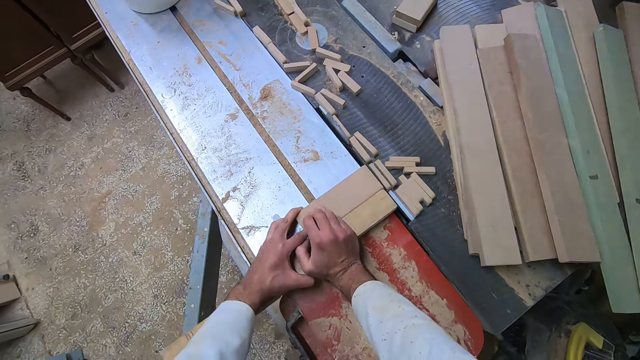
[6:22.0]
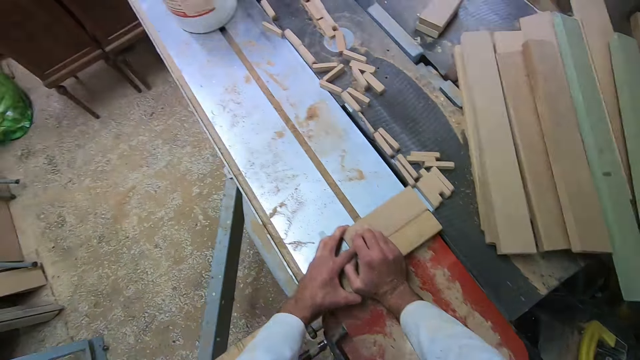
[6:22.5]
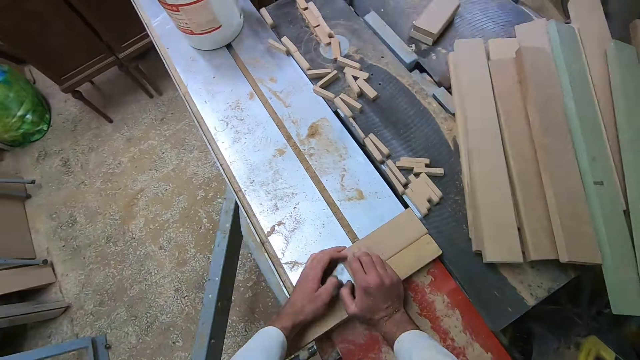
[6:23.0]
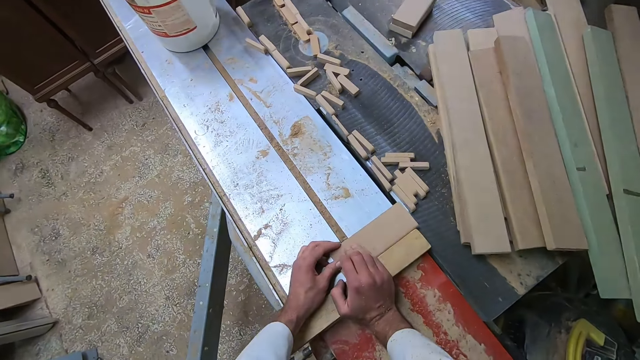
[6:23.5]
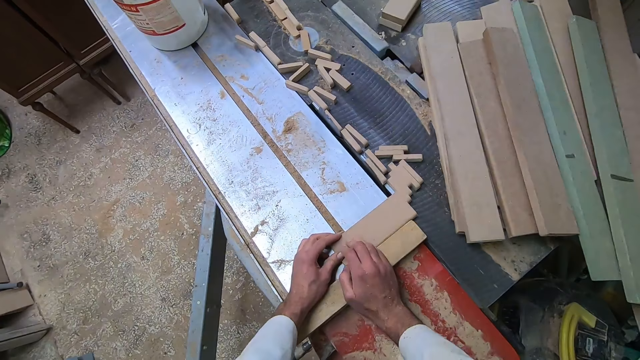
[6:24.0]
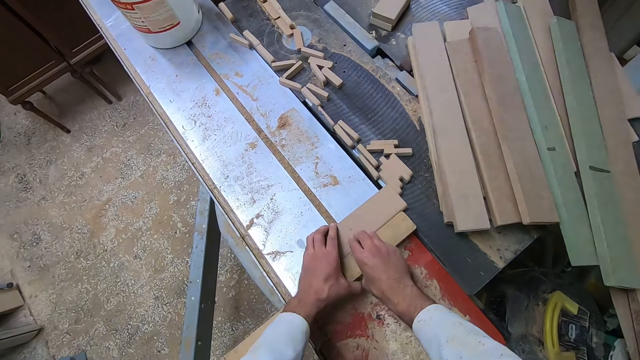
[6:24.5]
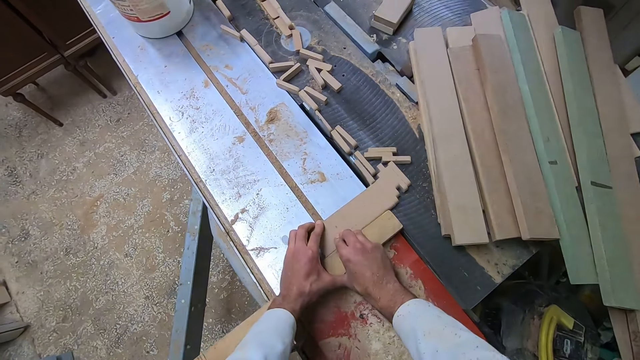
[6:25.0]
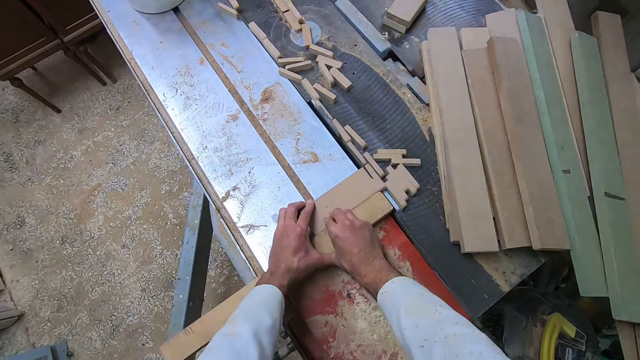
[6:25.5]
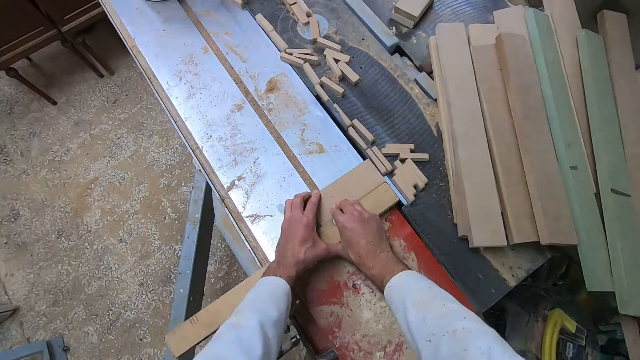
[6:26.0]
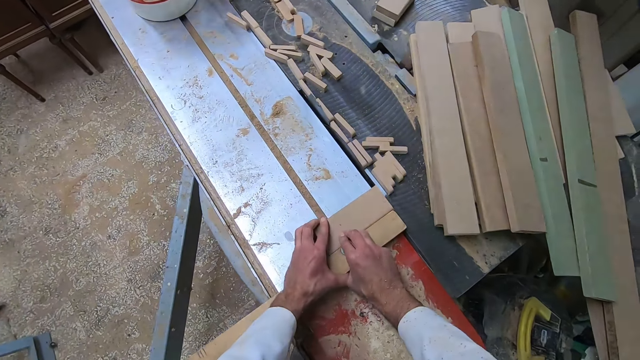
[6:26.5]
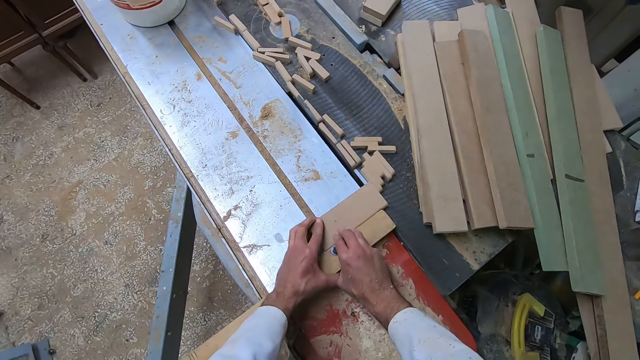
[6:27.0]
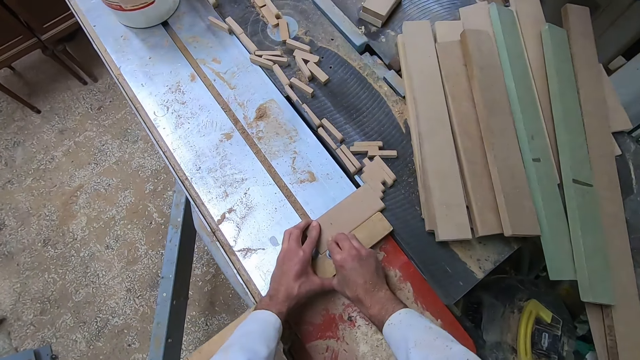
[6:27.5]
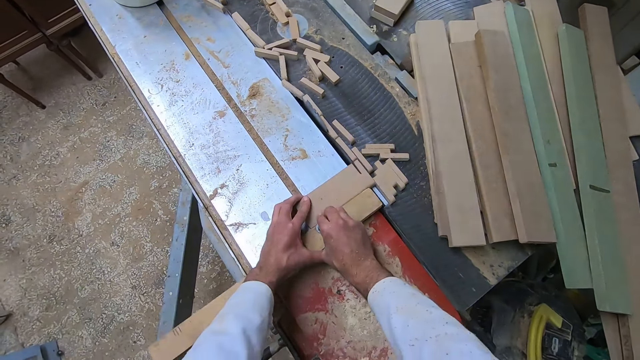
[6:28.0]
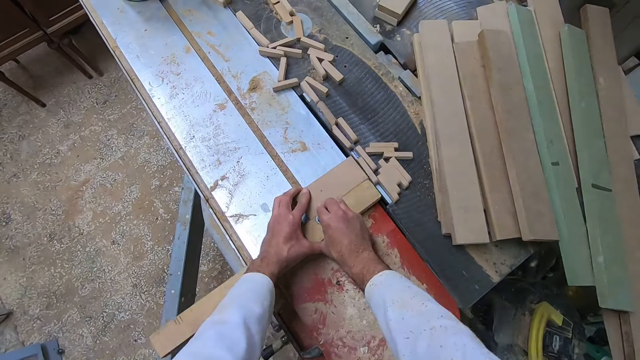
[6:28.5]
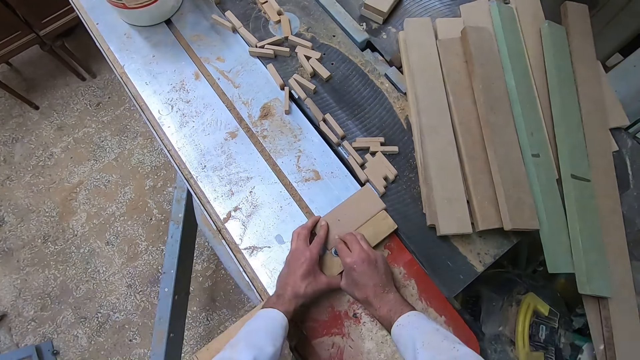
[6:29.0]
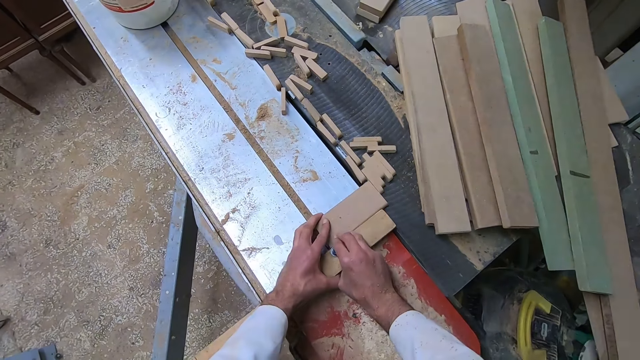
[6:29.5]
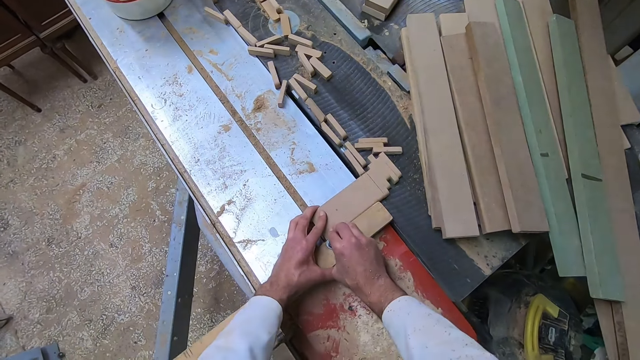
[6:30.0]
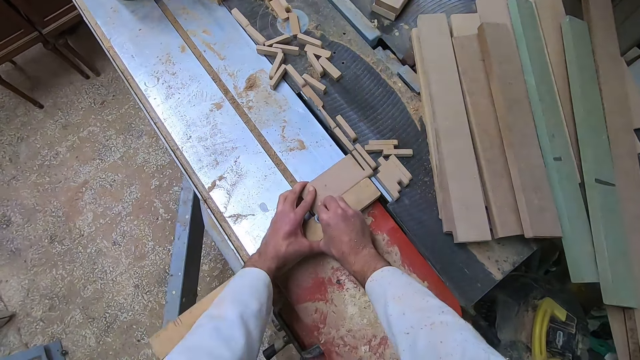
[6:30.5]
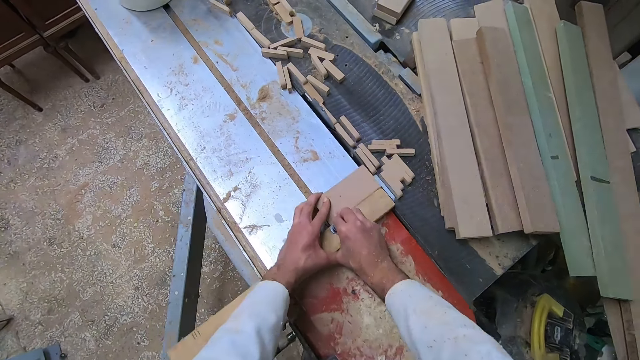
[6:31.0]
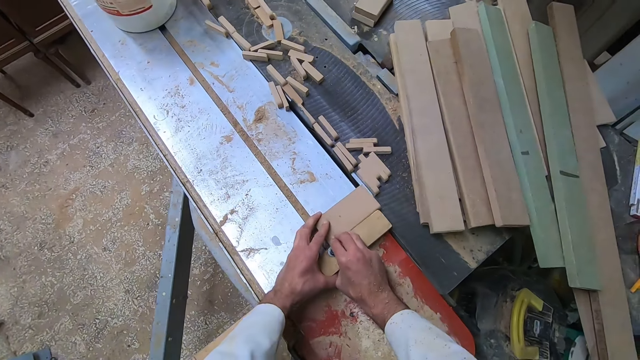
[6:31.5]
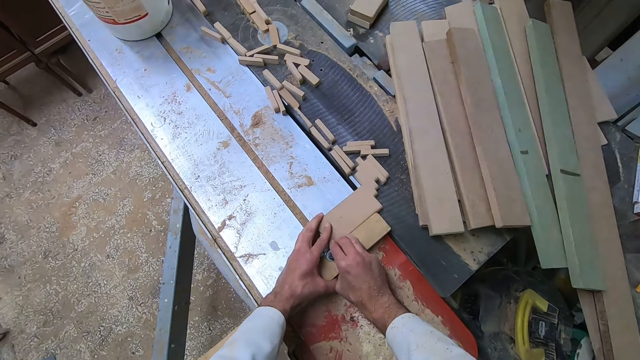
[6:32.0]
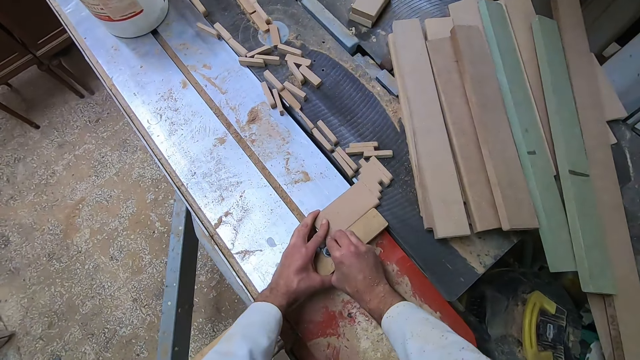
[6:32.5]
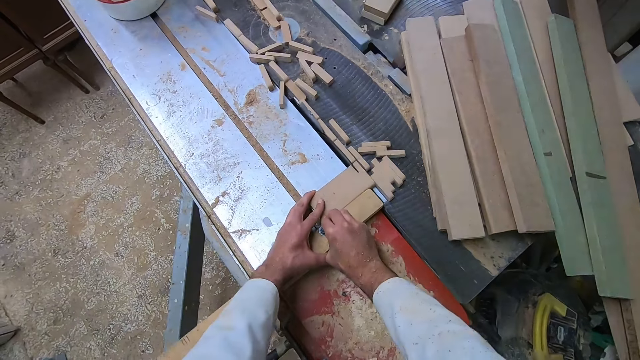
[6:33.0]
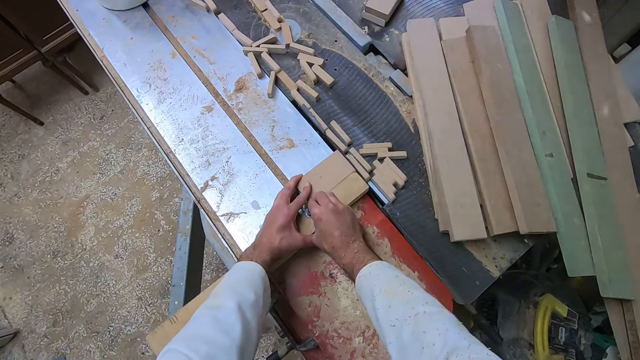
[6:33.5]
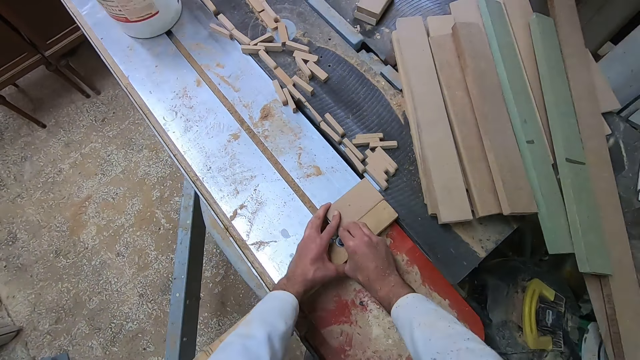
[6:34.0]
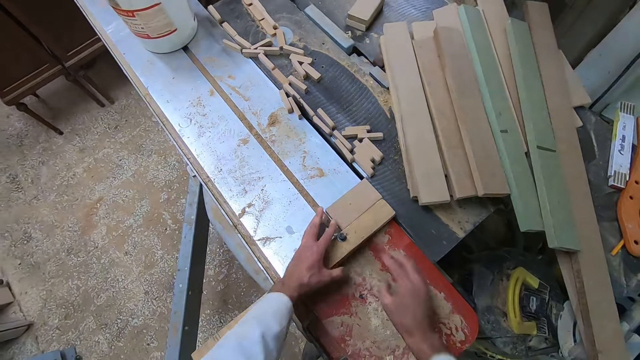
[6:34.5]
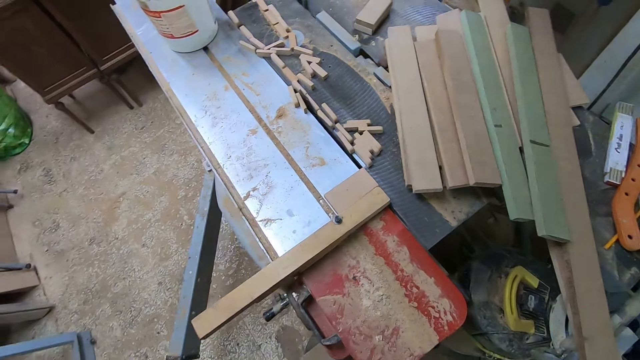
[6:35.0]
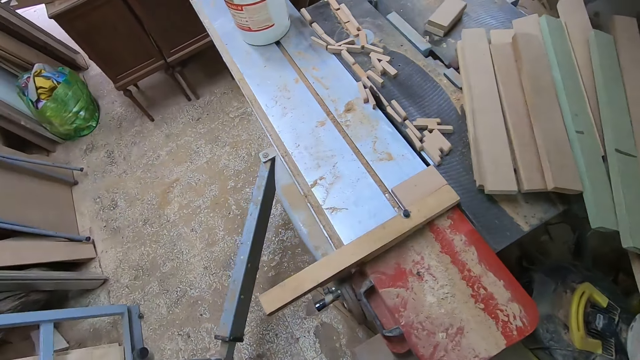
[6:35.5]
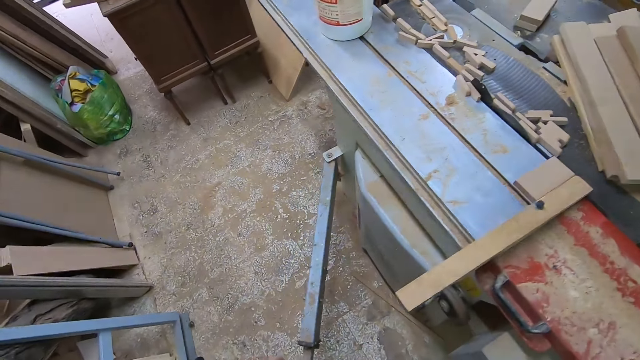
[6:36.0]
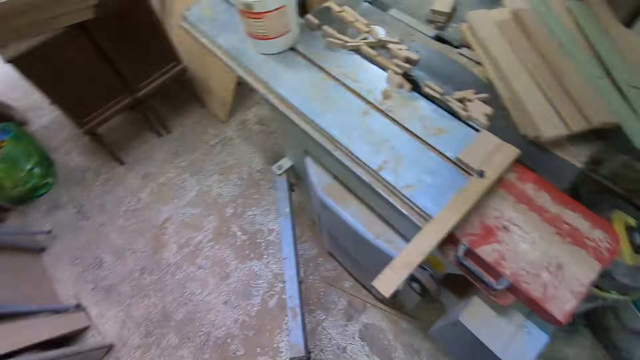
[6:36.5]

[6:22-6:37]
The camera wearer adjusts the wood on the slider. They cut a piece of the wood with the saw. They adjust the wood on the slider. They cut a piece of the wood with the saw. They adjust the wood on the slider. They cut a piece of the wood with the saw. They adjust the wood on the slider. They cut a piece of the wood with the saw. They stop cutting the wood.

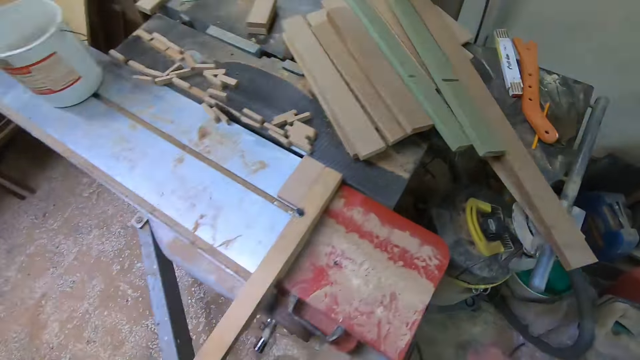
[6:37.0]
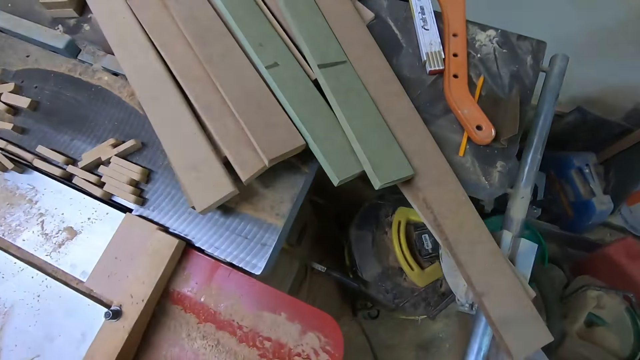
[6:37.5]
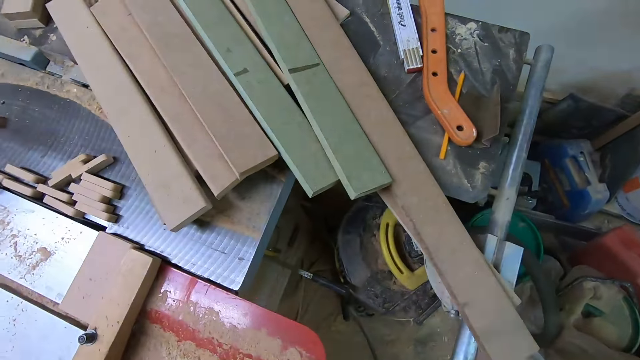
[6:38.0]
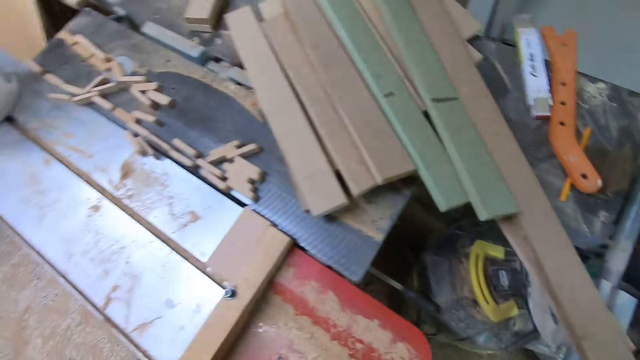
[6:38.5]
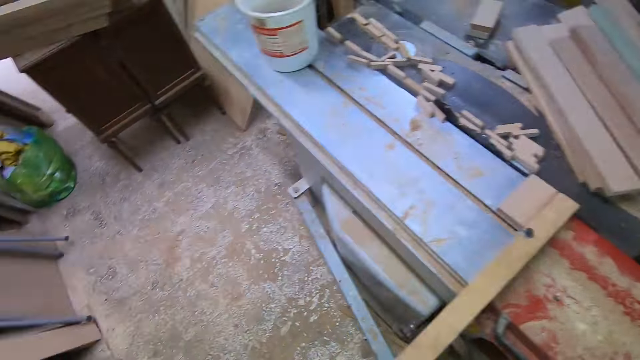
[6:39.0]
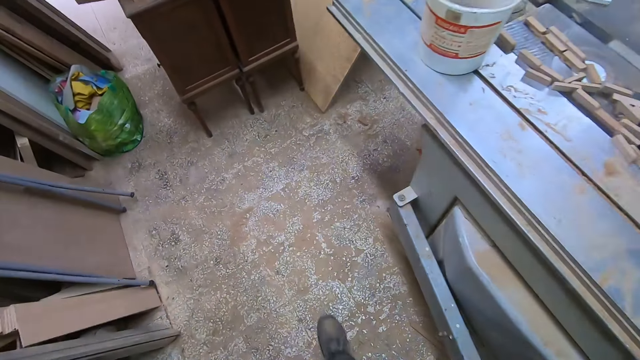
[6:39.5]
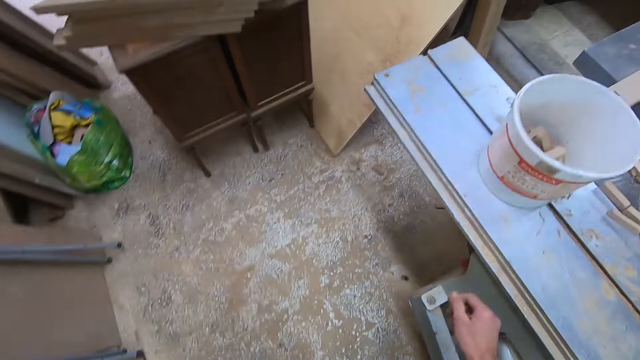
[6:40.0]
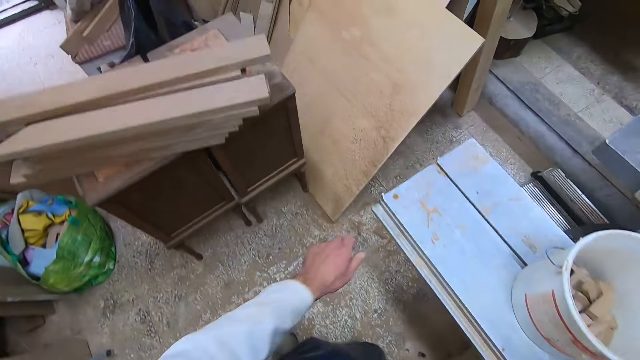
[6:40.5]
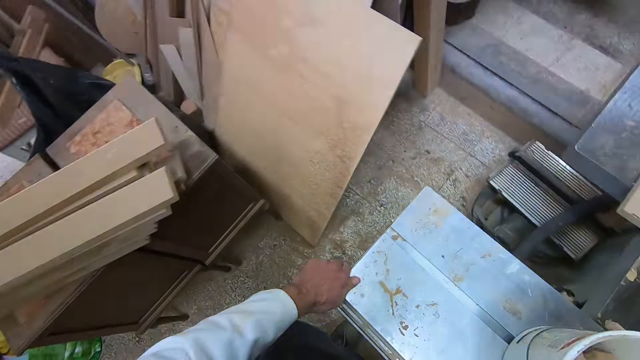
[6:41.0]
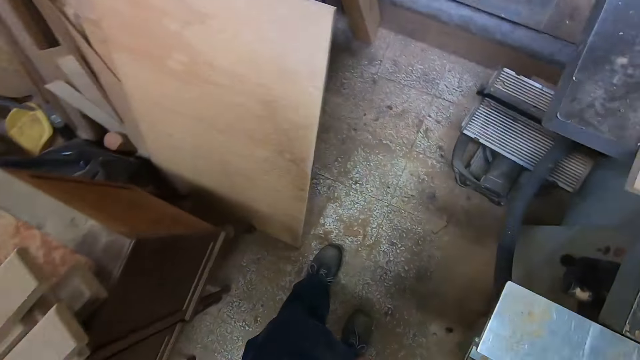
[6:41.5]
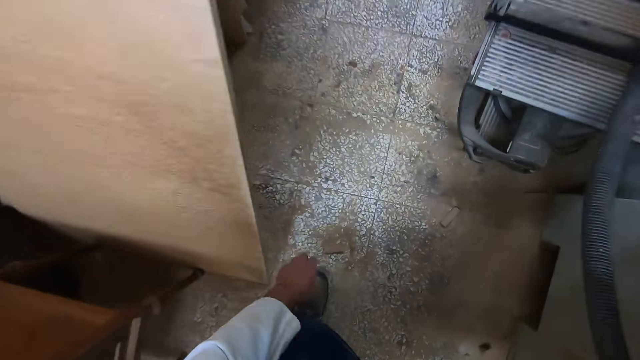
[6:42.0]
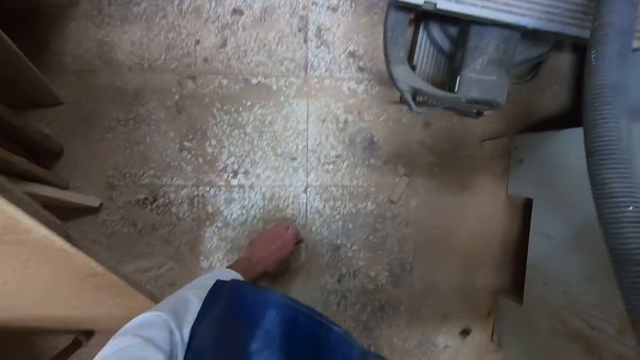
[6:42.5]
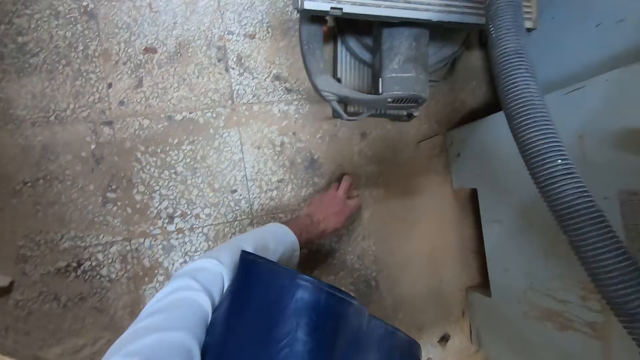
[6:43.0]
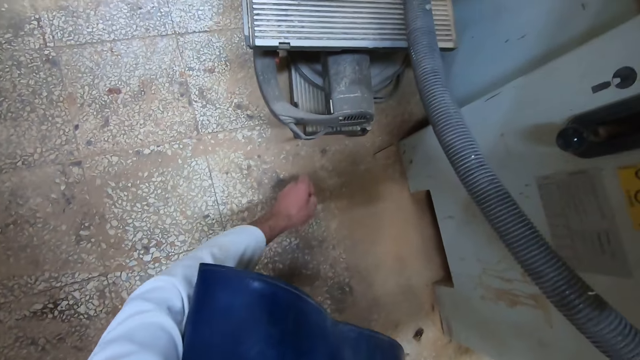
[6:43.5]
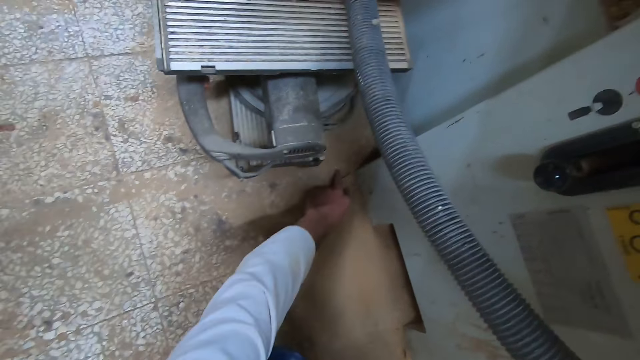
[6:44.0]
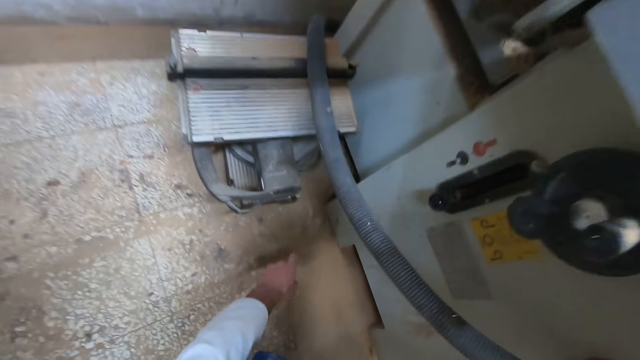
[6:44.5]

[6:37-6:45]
The camera wearer turns off the sliding table saw. They walk to a side of the sliding table saw. They push the slider. They walk towards the metal board. They pick up small pieces of wood from the ground.
